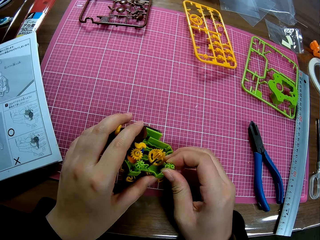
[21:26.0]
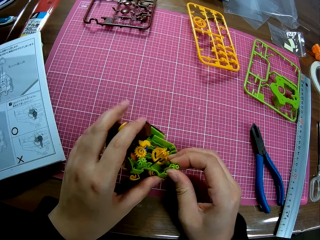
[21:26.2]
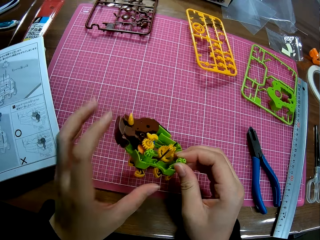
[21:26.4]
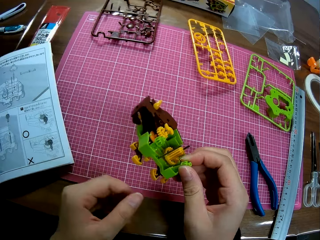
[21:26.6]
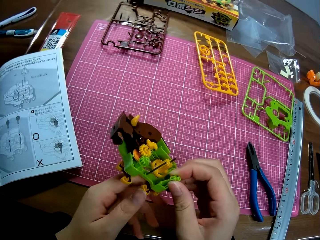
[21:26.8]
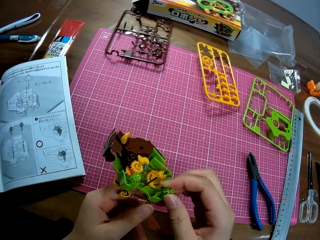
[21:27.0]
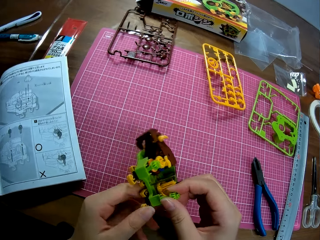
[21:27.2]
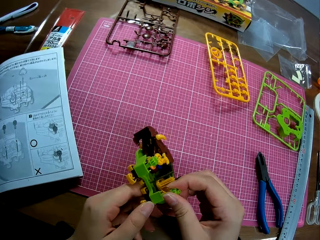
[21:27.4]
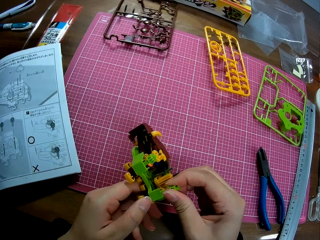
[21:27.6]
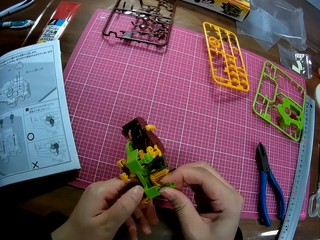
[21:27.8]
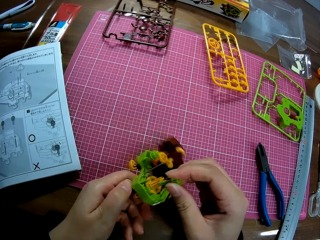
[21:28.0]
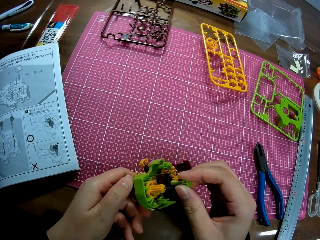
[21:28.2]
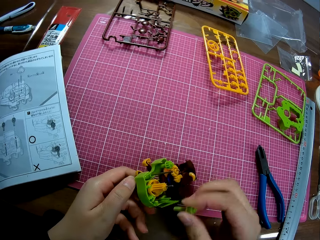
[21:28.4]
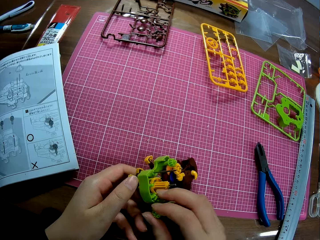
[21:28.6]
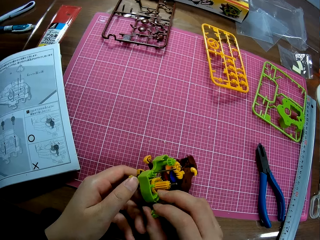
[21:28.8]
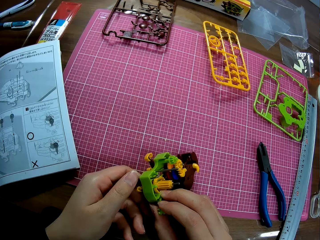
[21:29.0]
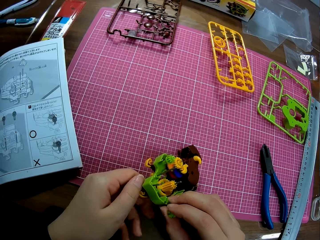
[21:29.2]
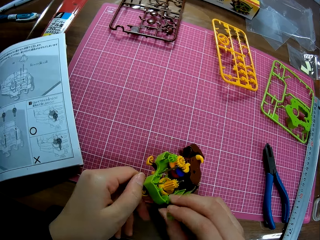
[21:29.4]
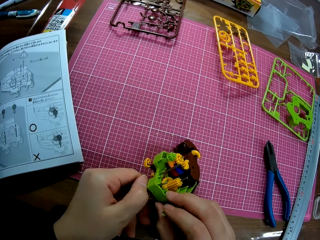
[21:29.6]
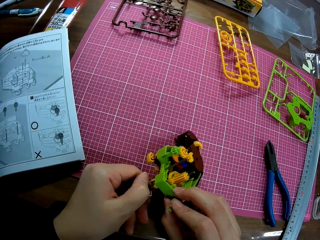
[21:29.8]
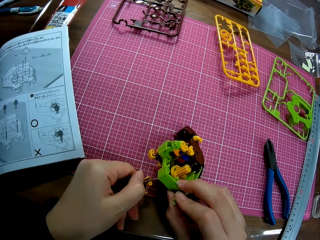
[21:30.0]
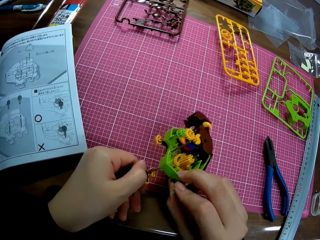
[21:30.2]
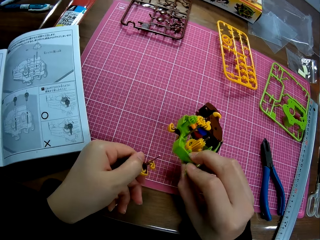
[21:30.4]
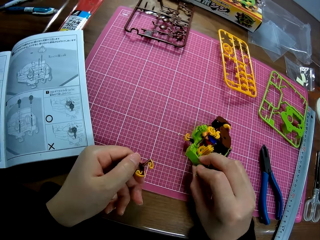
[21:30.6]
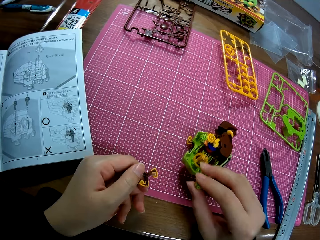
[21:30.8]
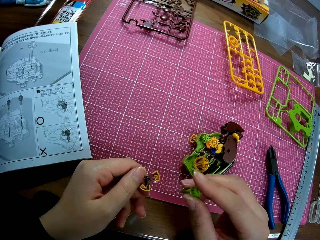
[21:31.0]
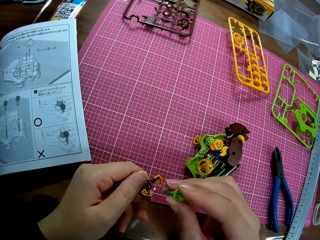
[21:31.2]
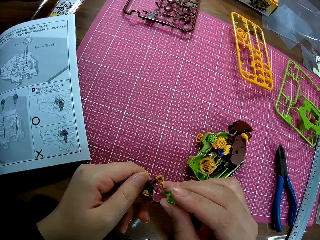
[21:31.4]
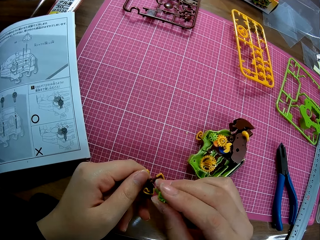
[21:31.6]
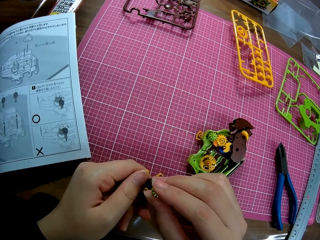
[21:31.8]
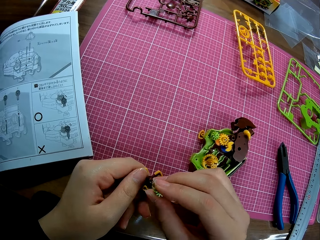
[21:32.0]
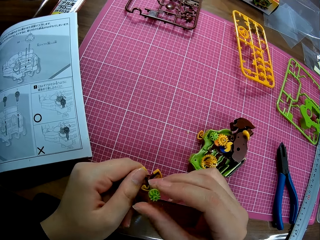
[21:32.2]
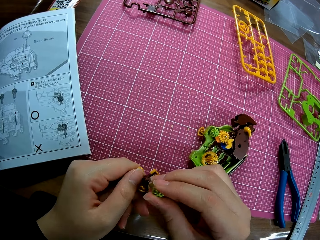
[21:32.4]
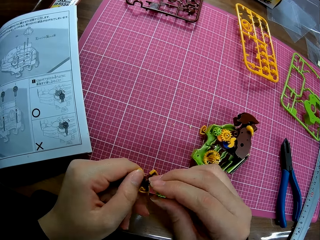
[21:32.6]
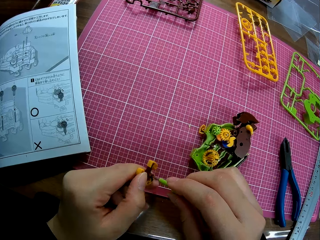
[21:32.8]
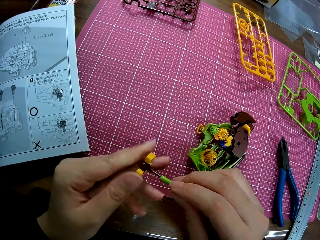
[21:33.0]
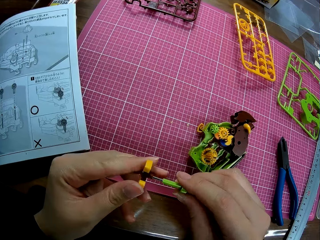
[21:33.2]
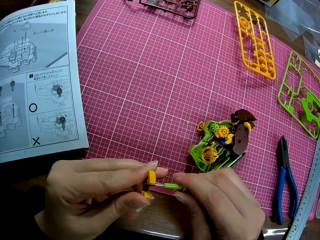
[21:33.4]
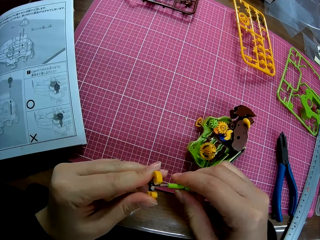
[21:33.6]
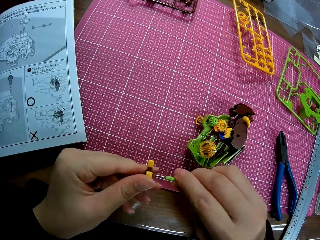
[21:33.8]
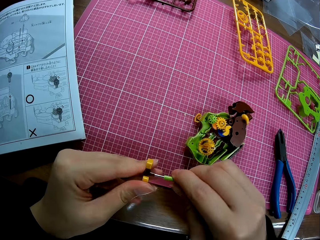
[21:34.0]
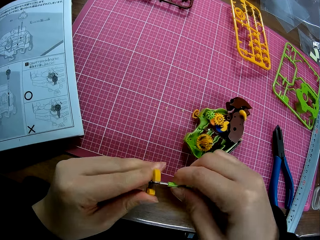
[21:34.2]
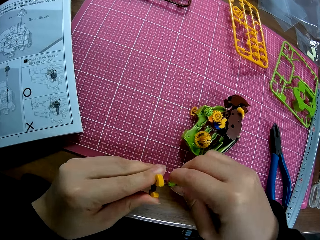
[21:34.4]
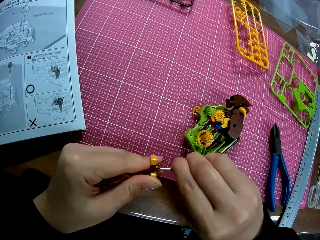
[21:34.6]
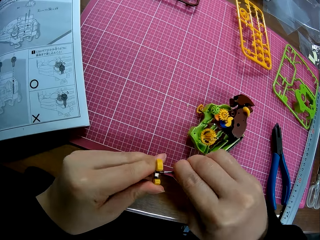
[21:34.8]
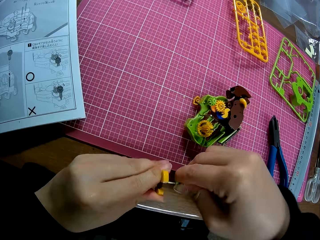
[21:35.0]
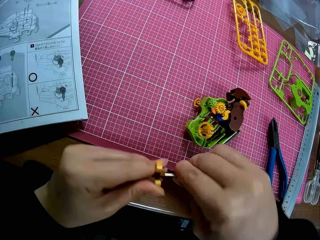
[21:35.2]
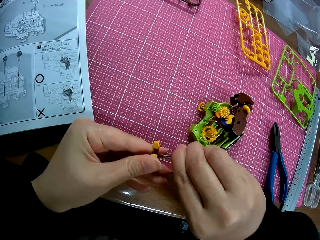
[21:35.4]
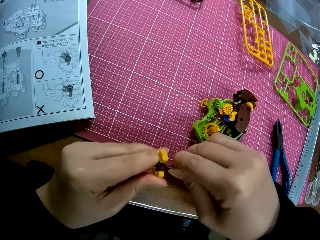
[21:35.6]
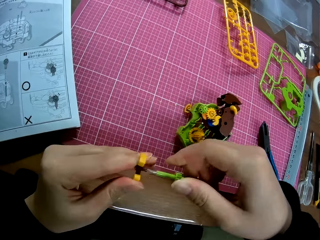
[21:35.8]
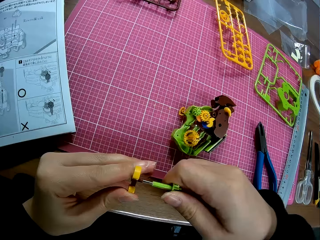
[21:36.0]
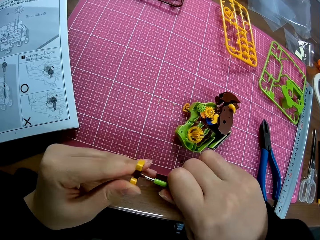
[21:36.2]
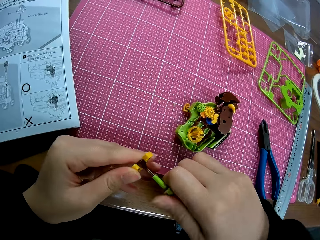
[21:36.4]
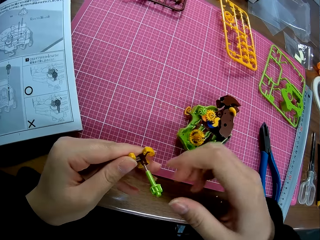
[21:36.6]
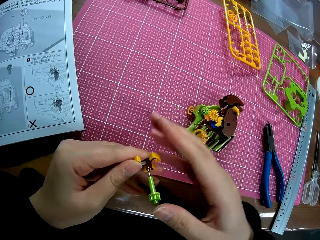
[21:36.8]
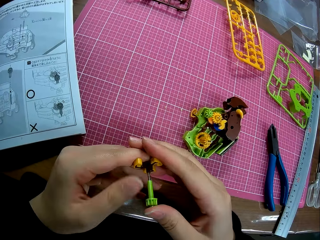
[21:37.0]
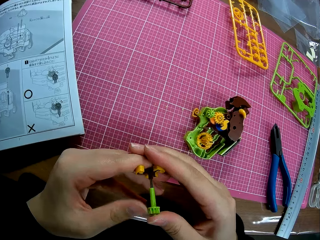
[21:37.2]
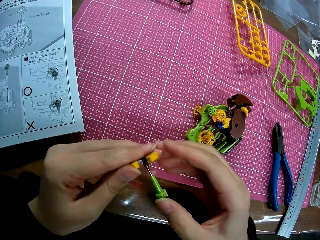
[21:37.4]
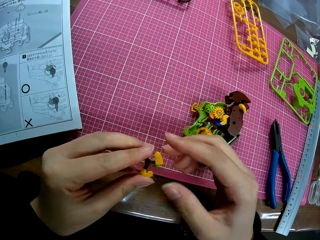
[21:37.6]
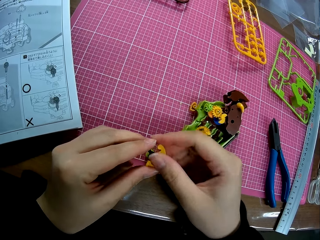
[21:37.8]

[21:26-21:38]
The camera wearer removes a piece from the body. They drop the body on the table. They fix the shaft into the piece.

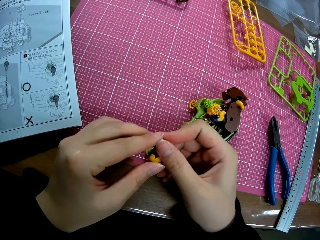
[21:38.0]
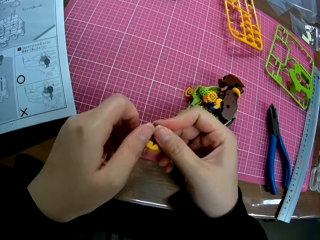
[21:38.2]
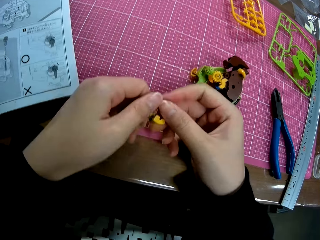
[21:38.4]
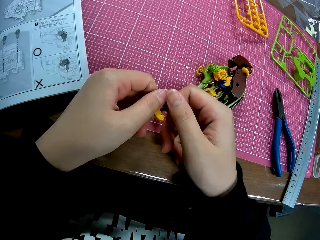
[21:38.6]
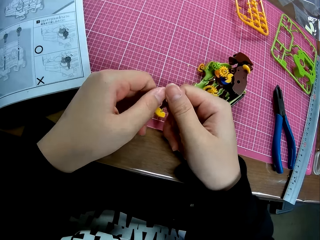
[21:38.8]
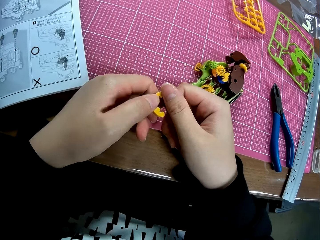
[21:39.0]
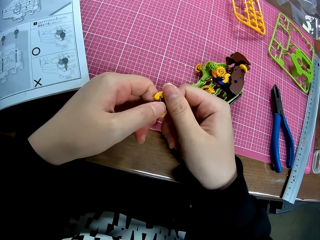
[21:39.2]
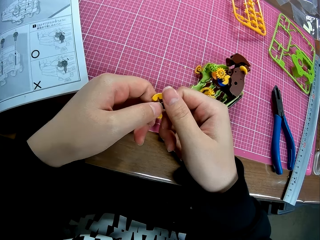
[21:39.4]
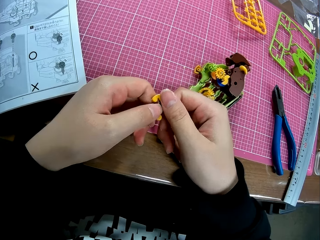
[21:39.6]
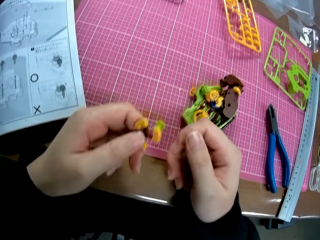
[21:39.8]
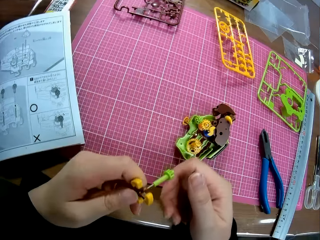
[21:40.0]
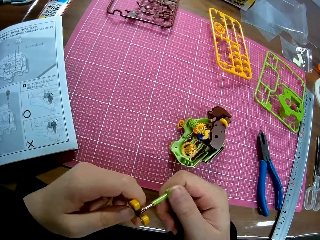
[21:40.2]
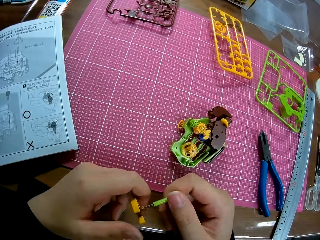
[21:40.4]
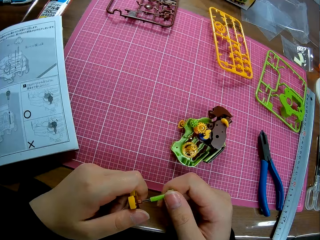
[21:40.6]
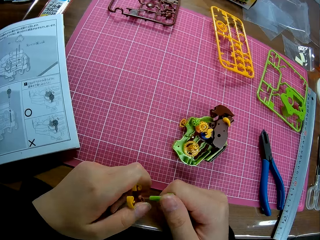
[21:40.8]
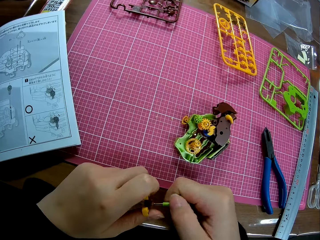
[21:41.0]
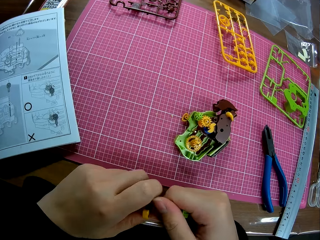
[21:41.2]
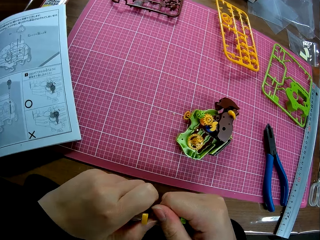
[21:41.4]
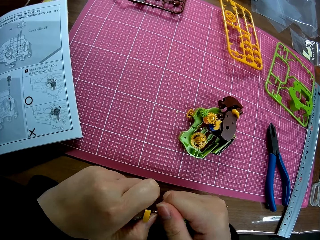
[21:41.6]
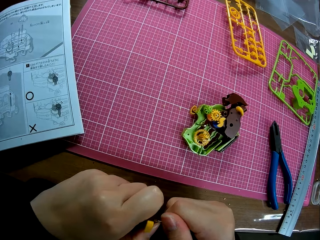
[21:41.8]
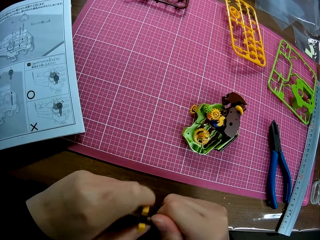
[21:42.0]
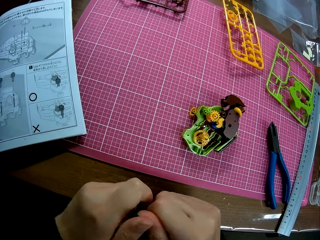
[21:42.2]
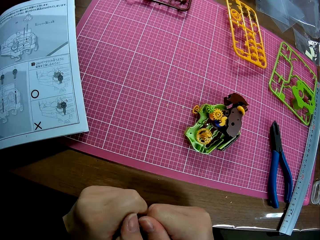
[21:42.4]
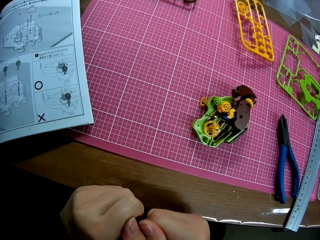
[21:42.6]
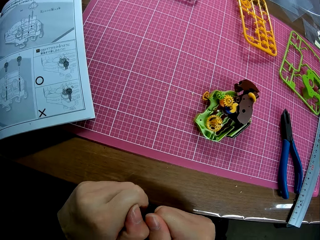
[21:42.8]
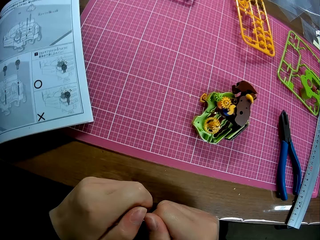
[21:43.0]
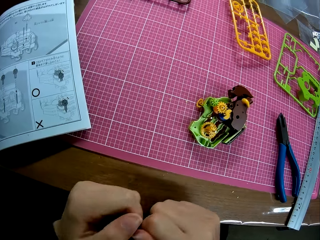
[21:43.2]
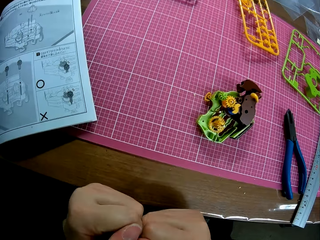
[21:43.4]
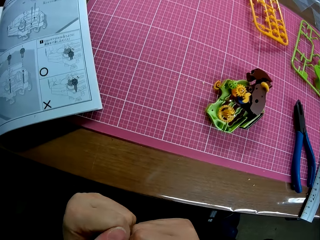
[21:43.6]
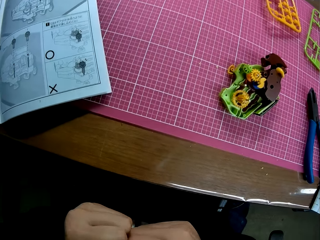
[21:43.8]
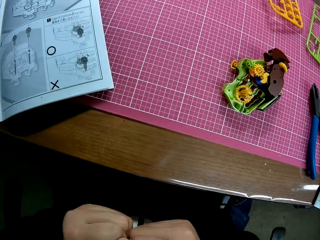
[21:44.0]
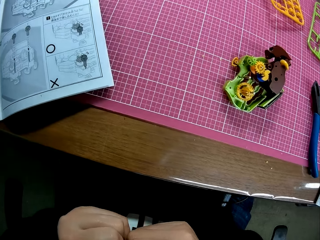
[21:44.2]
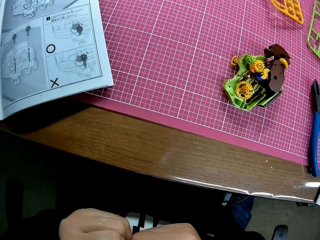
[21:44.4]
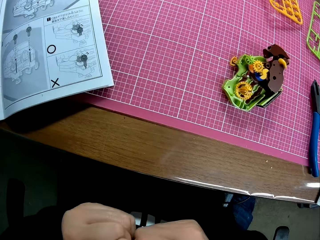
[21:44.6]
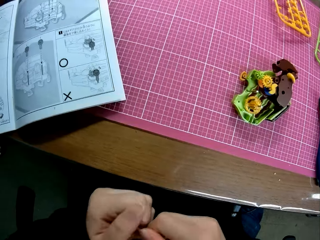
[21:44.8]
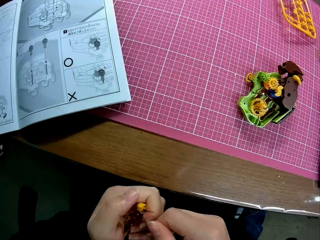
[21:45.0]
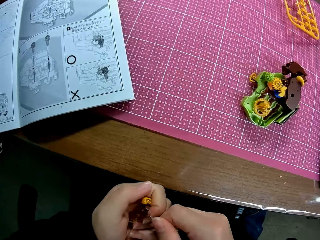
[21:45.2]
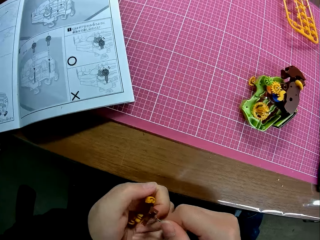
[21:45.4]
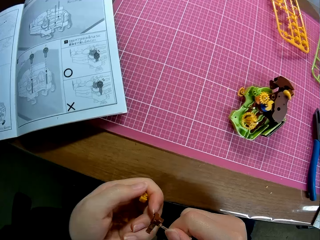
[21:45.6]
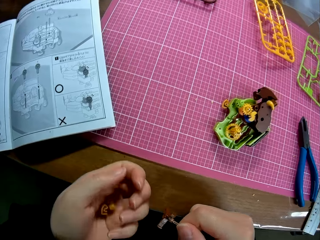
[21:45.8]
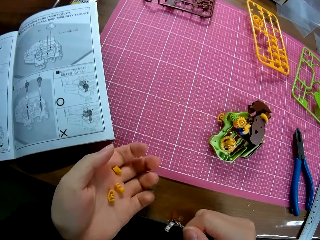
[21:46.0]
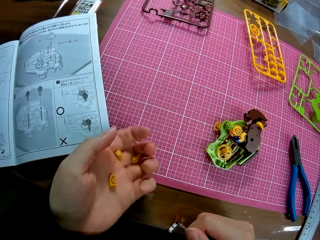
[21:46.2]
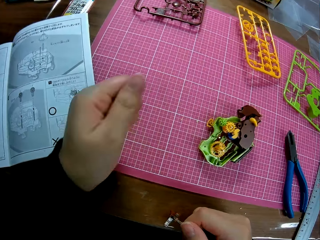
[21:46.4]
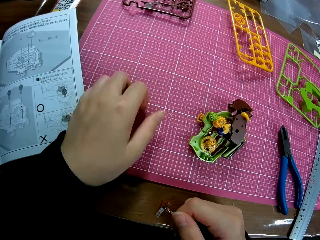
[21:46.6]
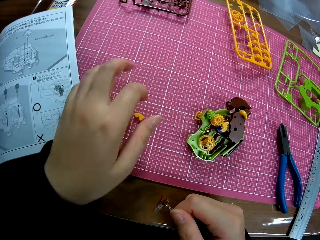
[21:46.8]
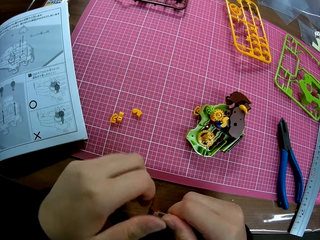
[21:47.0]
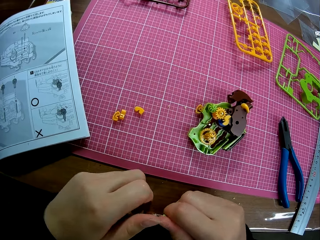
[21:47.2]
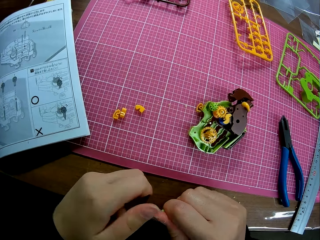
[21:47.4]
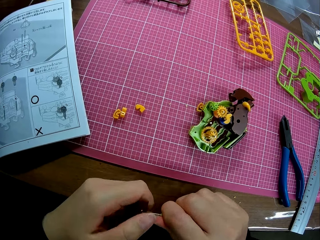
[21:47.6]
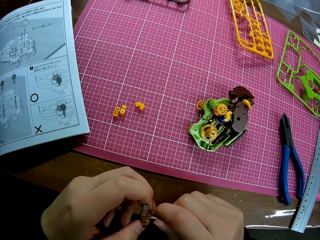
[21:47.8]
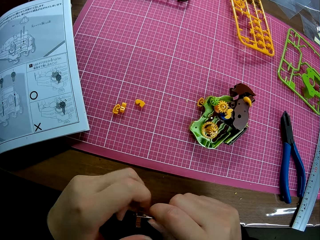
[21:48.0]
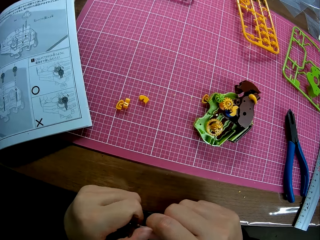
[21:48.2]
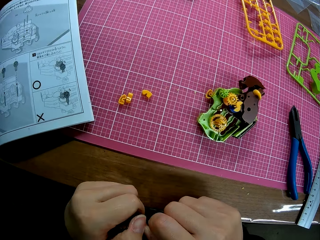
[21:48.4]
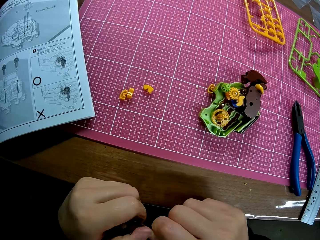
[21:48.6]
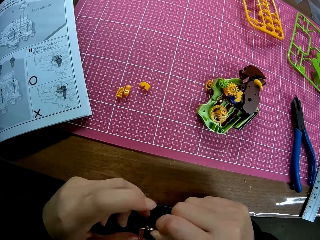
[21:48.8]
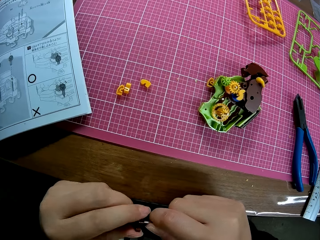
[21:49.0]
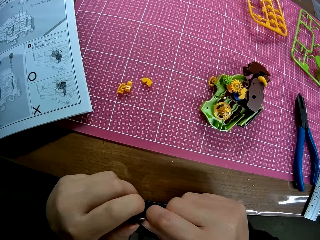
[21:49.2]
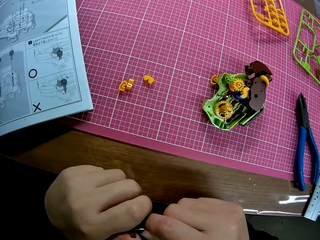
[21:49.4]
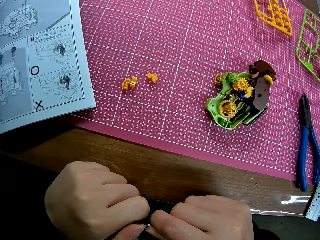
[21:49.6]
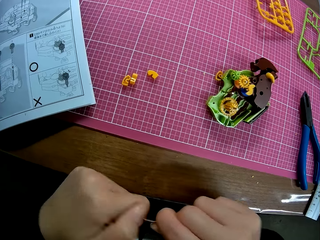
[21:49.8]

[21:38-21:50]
The camera wearer breaks some parts of the piece. They drop the parts on the table. They fix the shaft into the piece.
